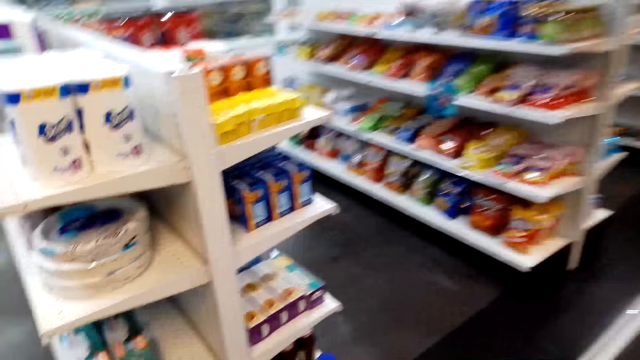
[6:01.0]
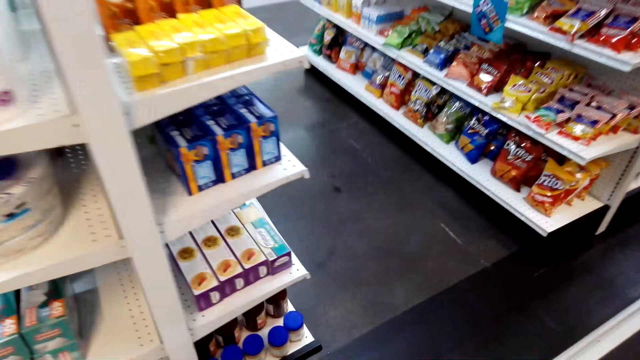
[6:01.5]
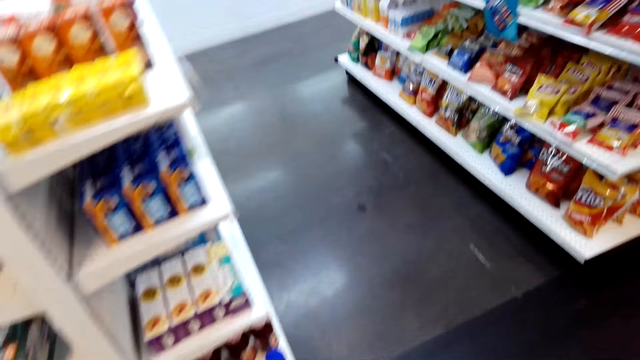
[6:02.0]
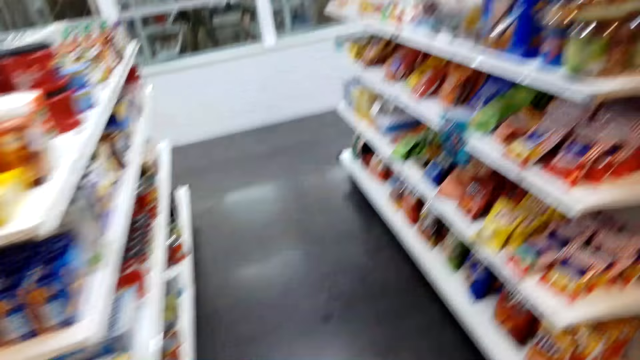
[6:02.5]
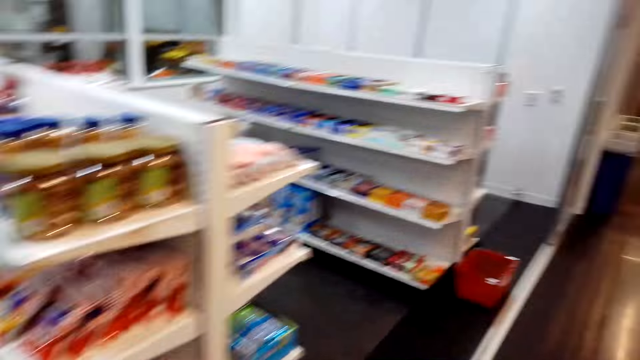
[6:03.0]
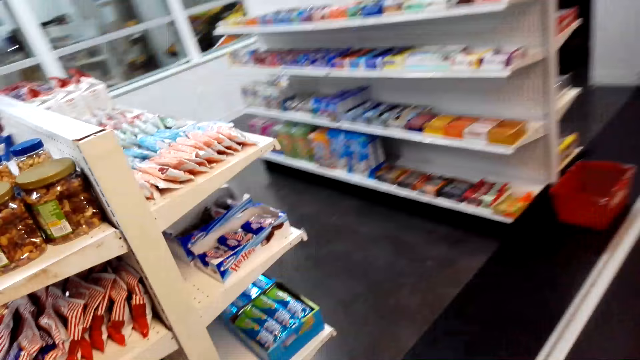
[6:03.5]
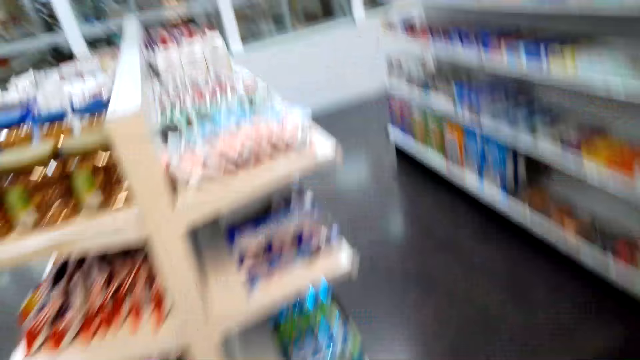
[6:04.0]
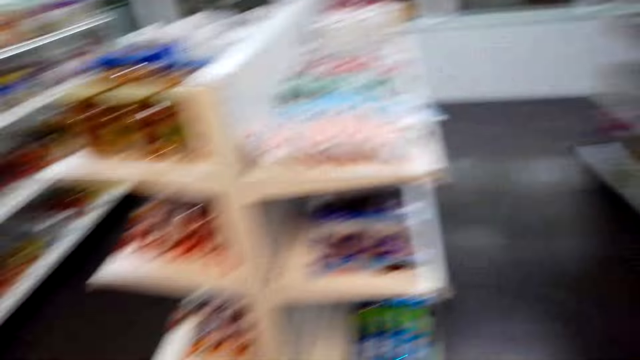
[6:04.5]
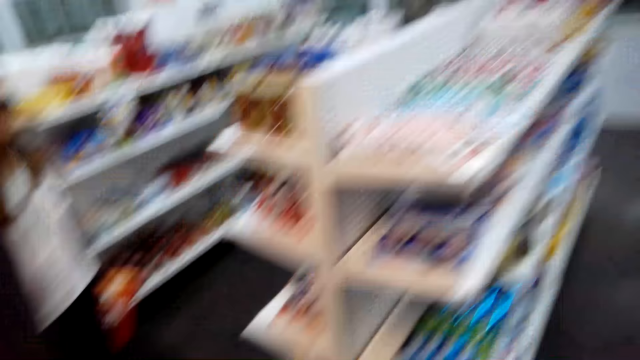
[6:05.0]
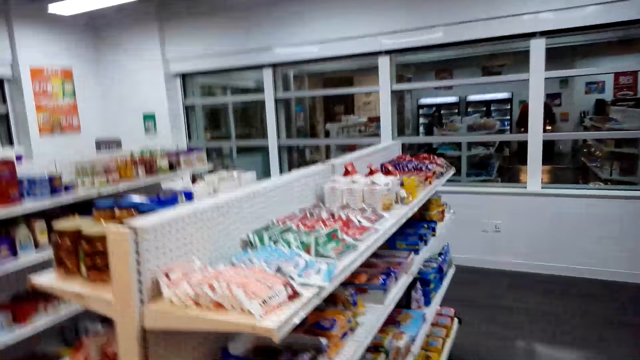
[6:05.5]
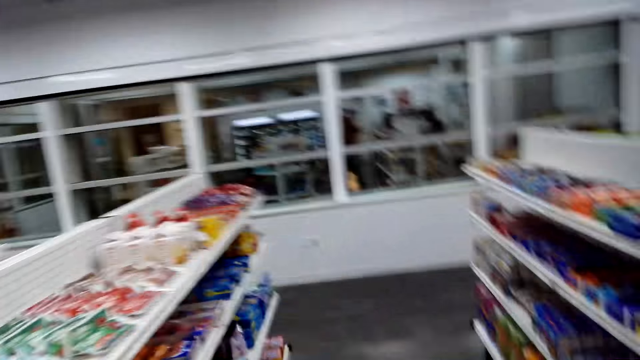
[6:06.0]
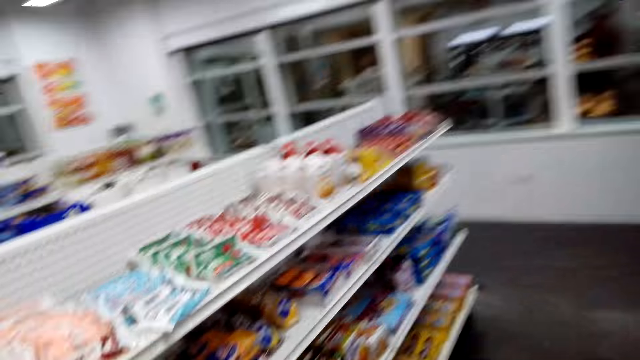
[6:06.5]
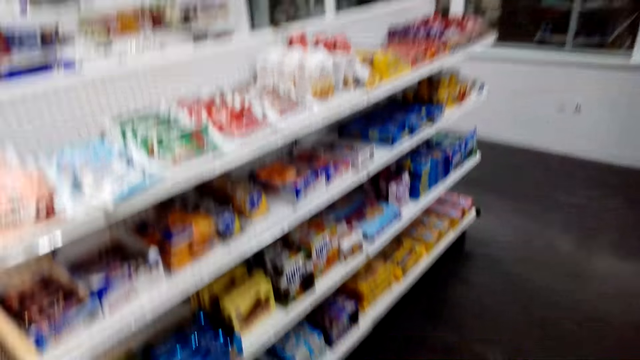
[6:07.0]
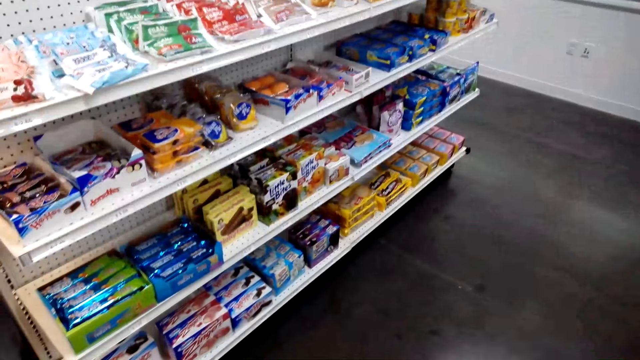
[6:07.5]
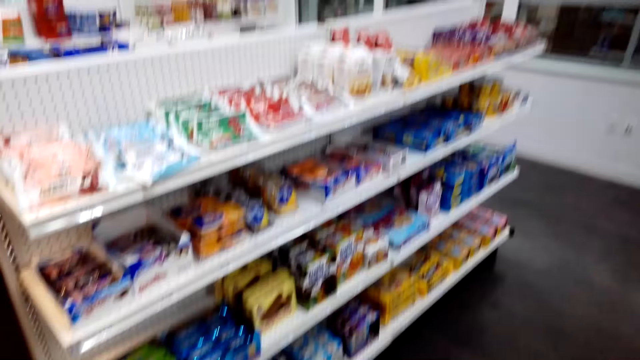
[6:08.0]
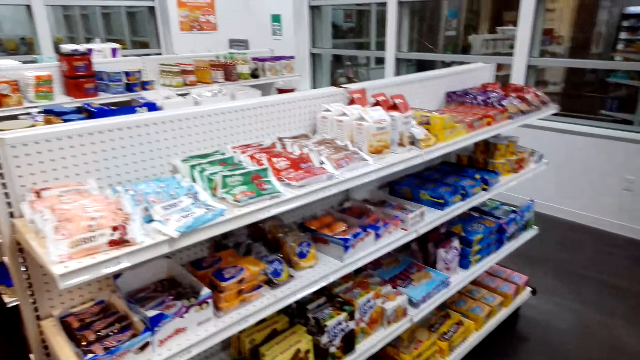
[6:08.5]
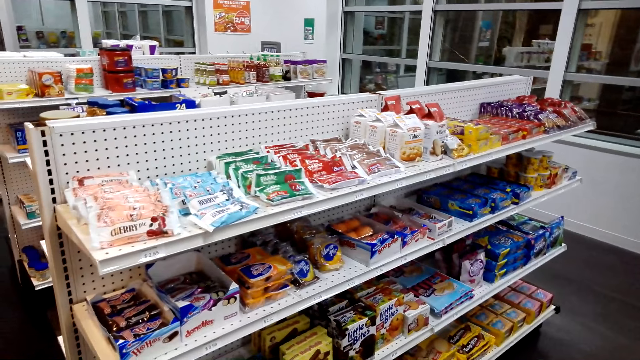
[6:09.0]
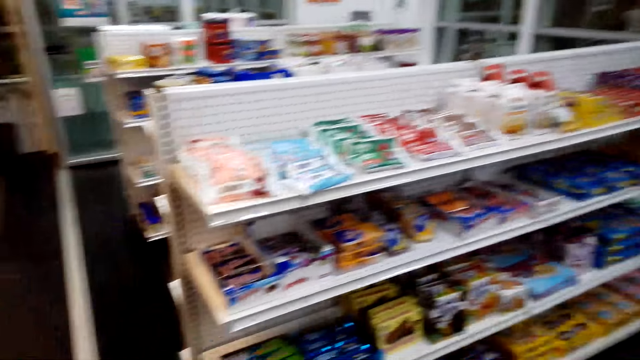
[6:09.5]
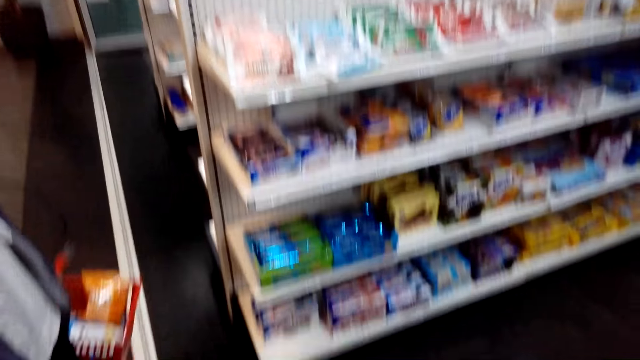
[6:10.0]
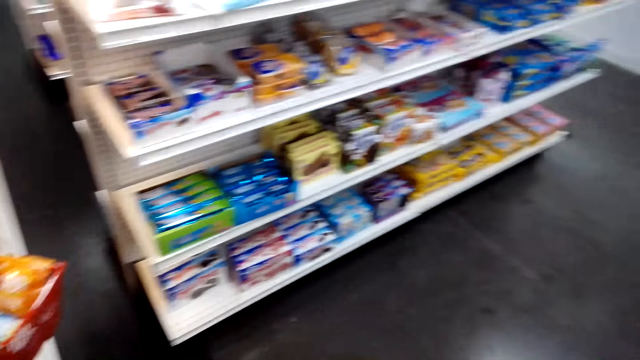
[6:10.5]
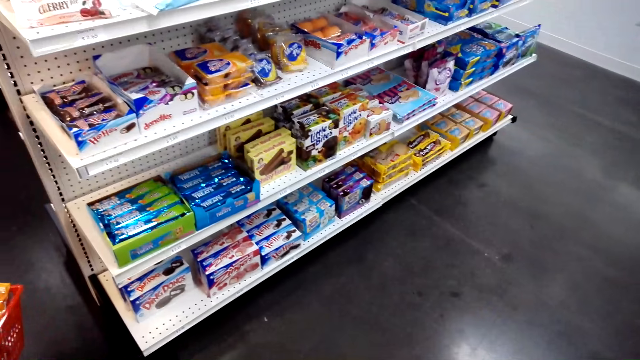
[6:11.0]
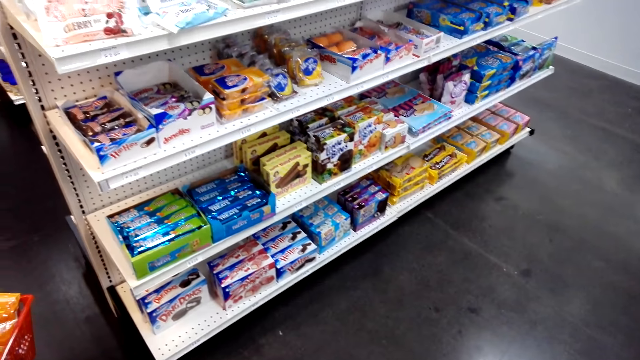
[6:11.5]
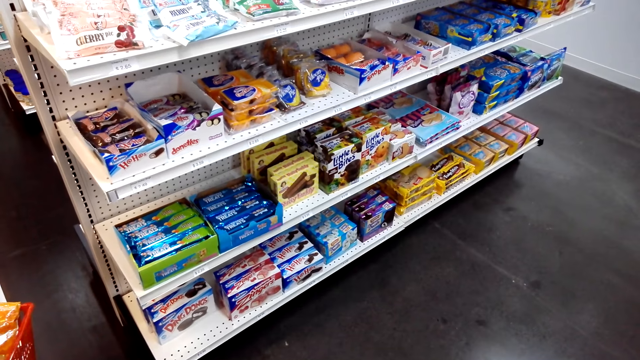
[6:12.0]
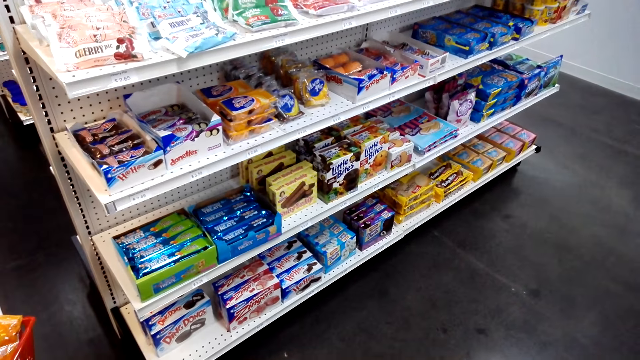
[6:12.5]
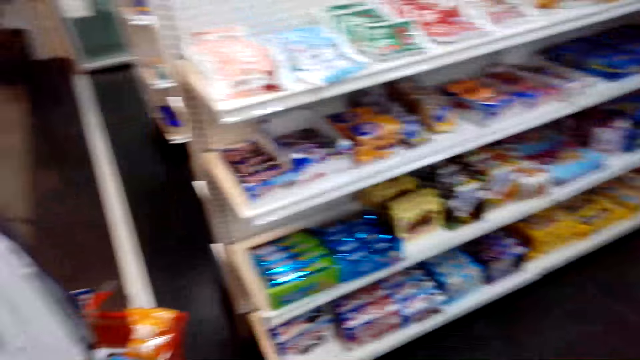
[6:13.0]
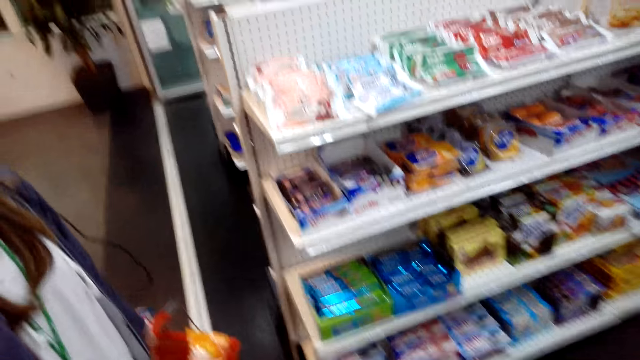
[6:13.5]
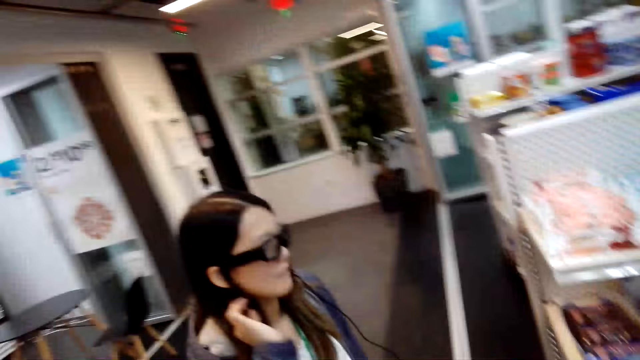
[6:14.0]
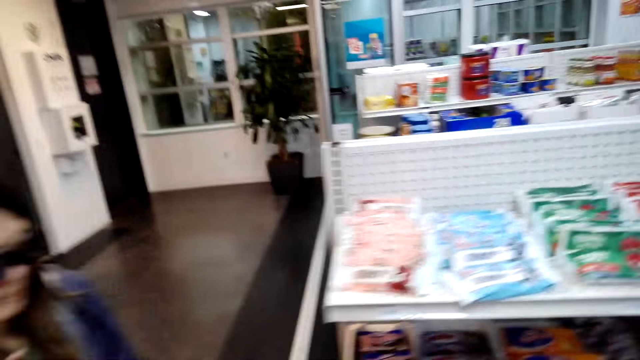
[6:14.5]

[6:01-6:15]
The camera wearer speaks to the lady. They move in the store. The lady moves in the store. The camera wearer stops. The lady stops. She carries the shopping basket.

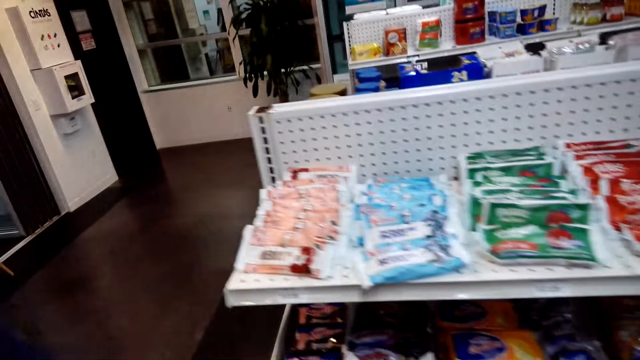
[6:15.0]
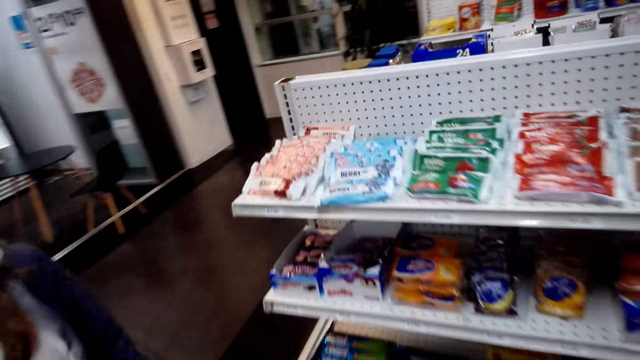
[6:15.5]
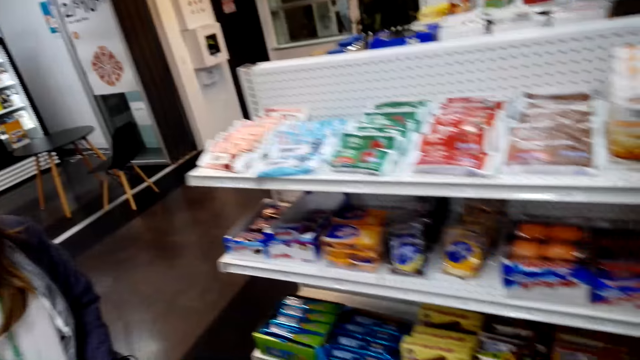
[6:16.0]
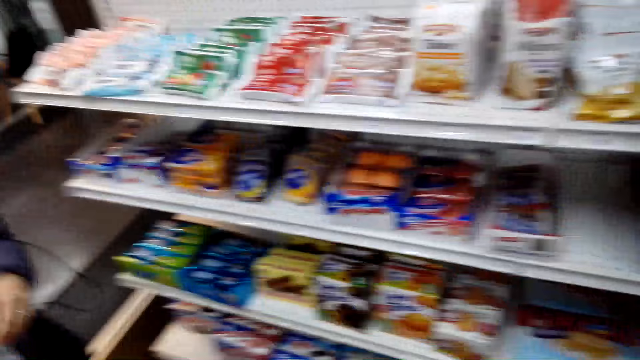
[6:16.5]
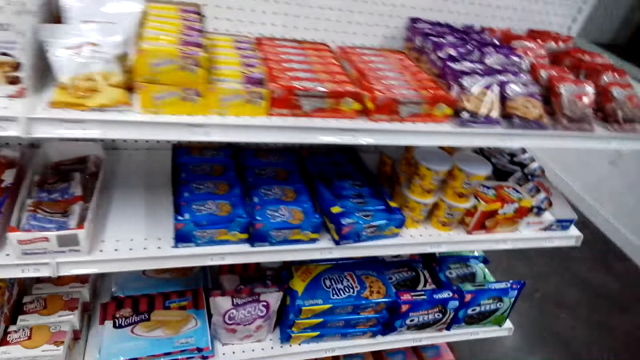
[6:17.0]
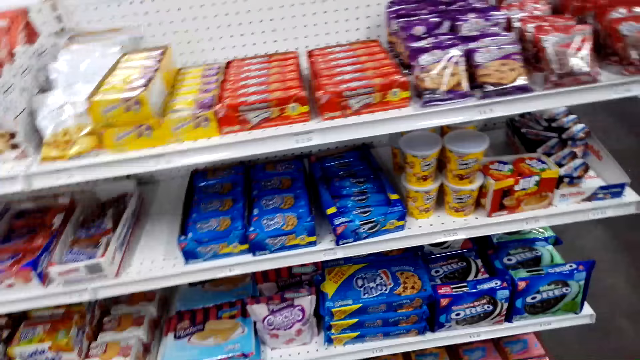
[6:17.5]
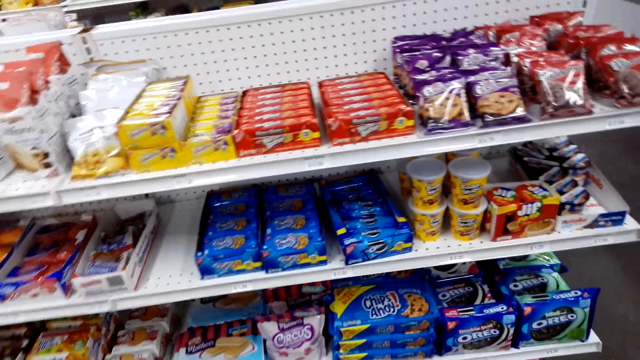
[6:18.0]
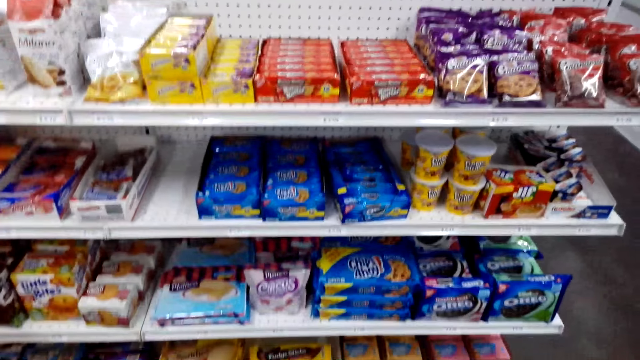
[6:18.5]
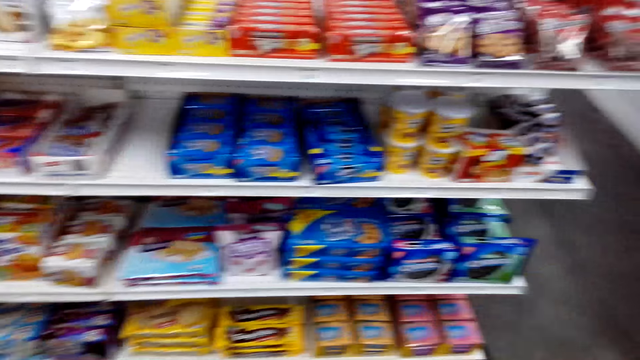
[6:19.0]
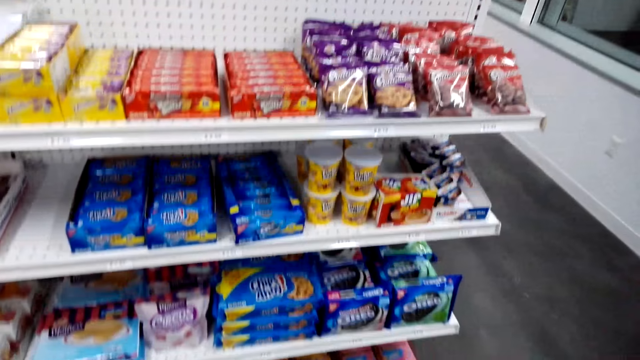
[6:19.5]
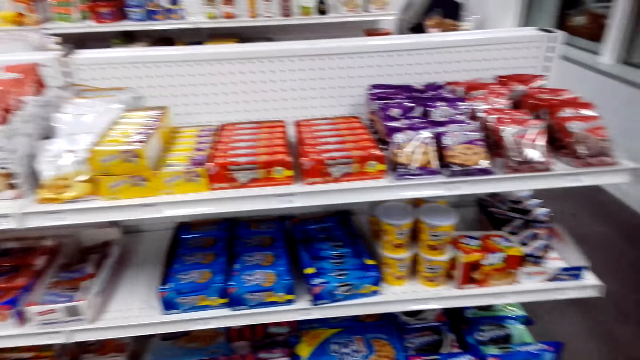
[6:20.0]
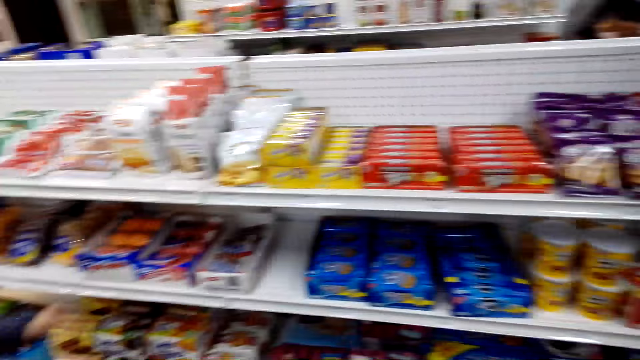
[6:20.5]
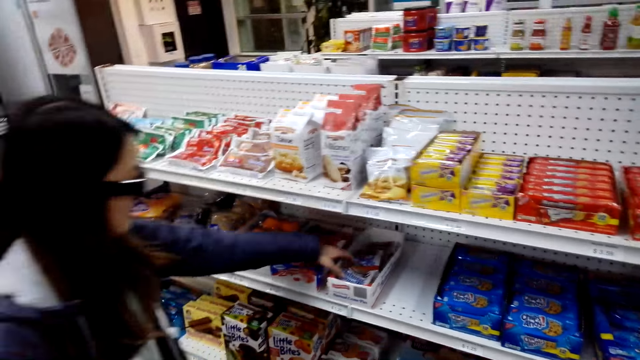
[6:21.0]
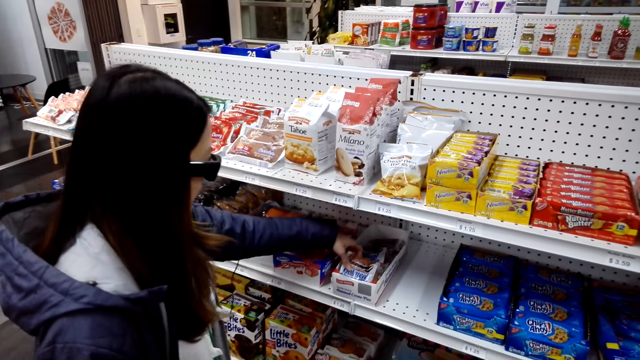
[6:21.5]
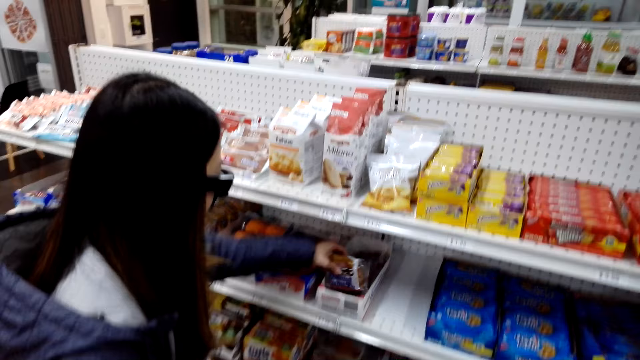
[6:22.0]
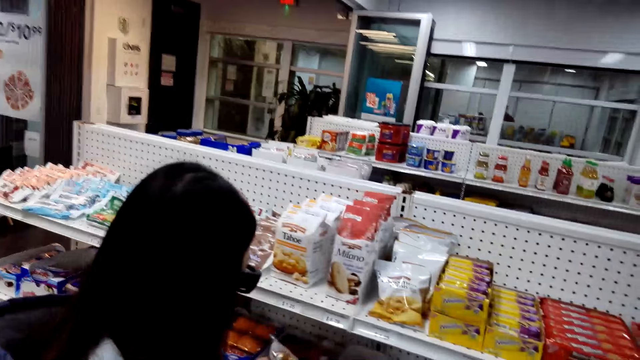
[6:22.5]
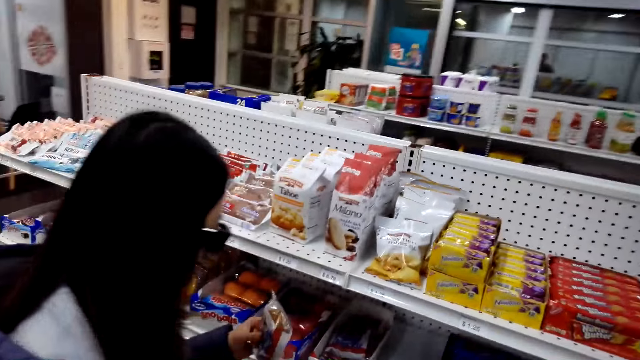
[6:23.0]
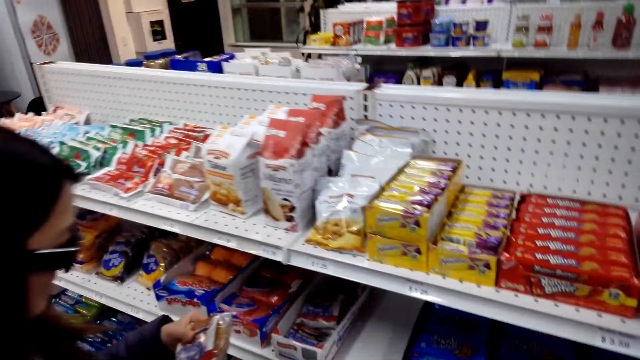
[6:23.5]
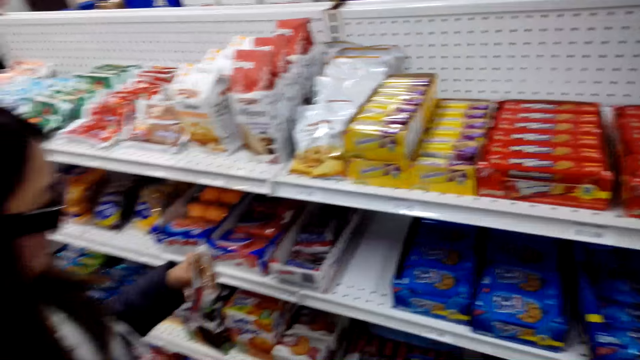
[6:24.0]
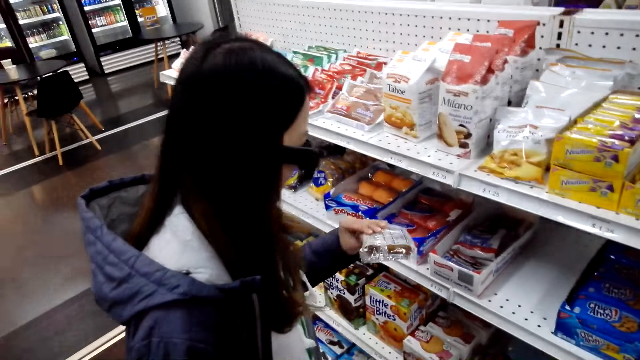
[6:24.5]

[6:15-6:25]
The camera wearer walks. The lady walks. The camera wearer stops. The lady reaches her hand inside a shelf and takes something from the shelf. The camera wearer speaks to the lady.
